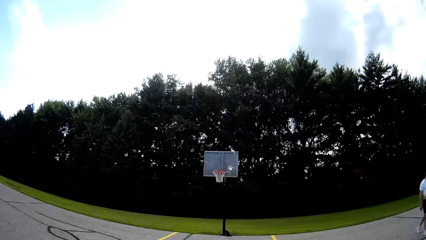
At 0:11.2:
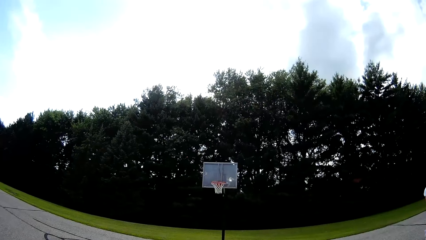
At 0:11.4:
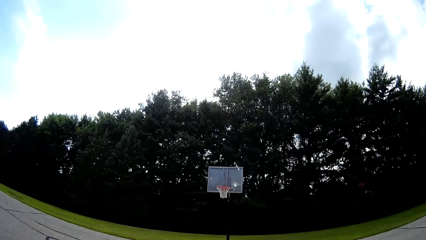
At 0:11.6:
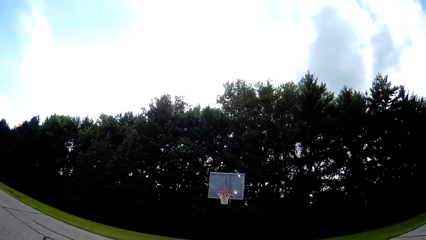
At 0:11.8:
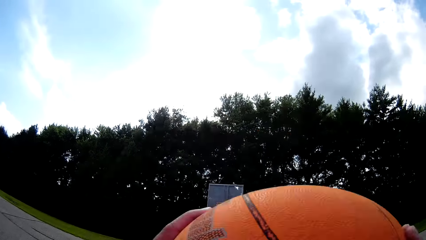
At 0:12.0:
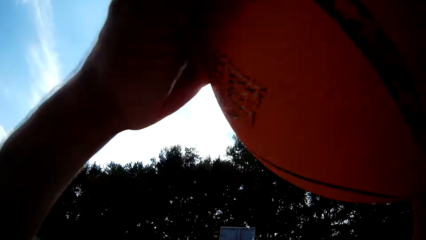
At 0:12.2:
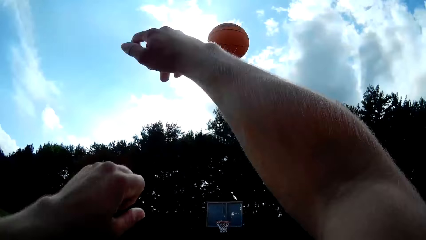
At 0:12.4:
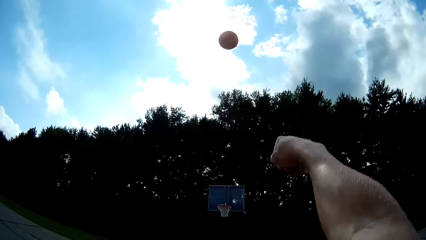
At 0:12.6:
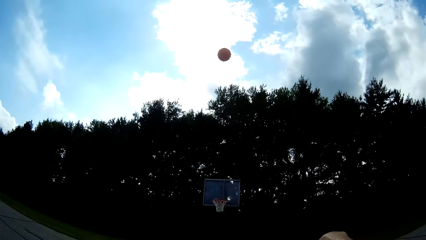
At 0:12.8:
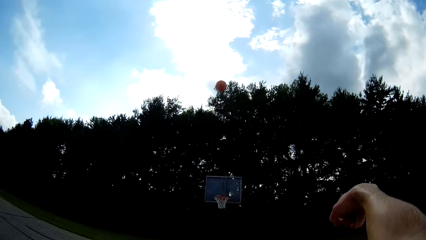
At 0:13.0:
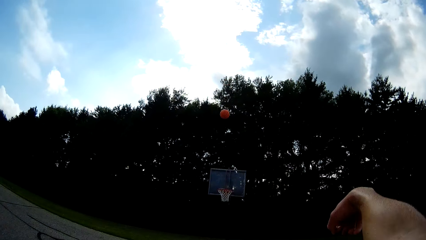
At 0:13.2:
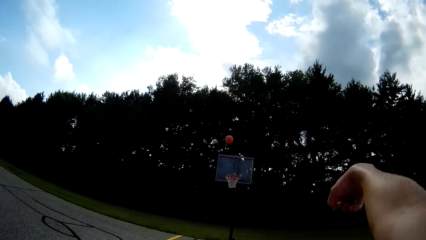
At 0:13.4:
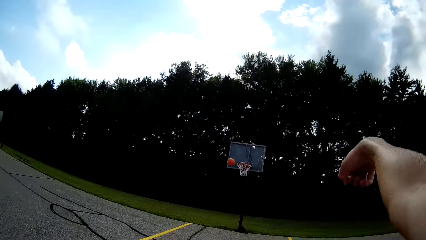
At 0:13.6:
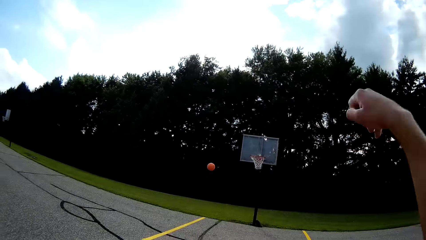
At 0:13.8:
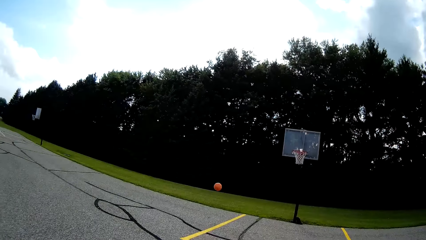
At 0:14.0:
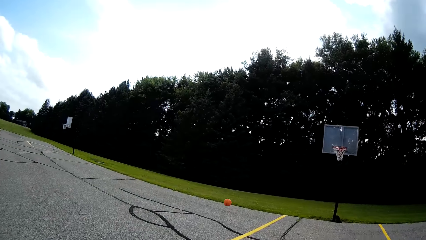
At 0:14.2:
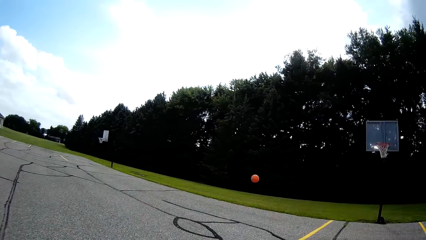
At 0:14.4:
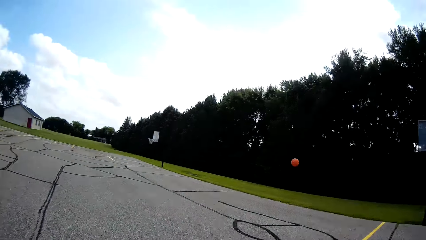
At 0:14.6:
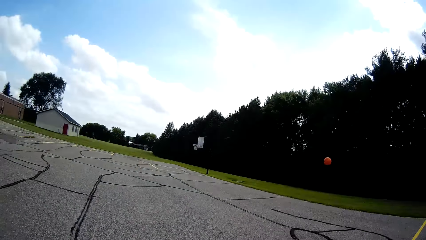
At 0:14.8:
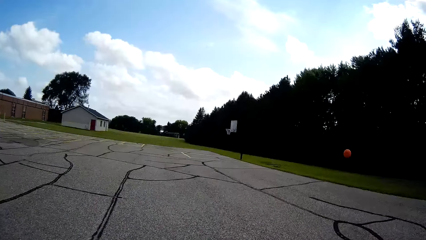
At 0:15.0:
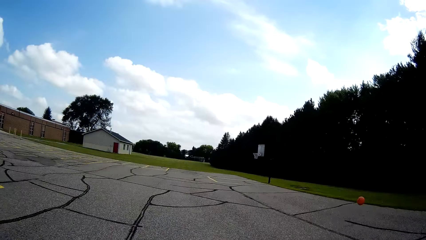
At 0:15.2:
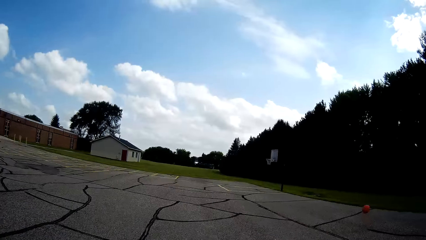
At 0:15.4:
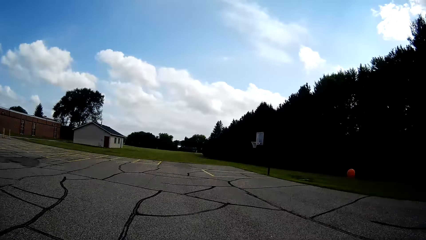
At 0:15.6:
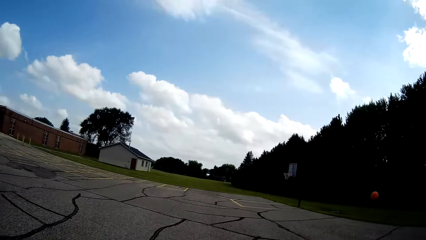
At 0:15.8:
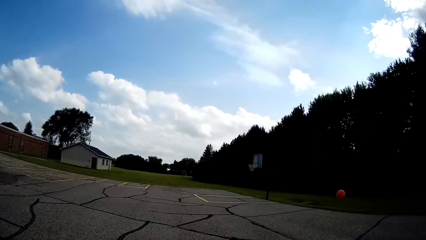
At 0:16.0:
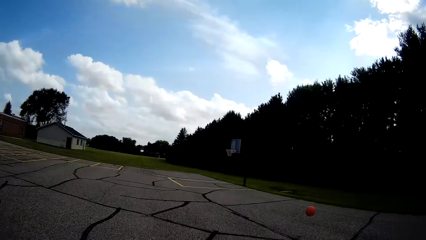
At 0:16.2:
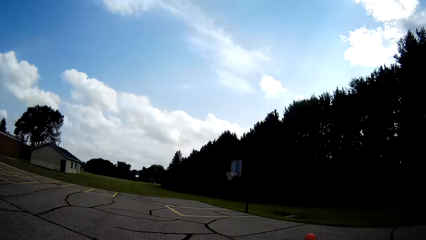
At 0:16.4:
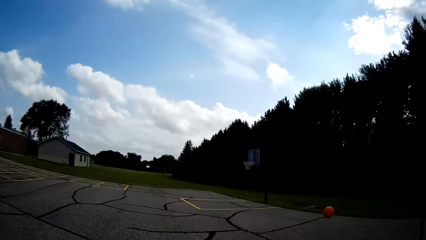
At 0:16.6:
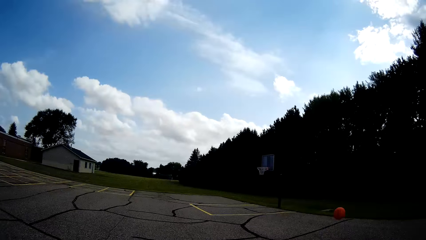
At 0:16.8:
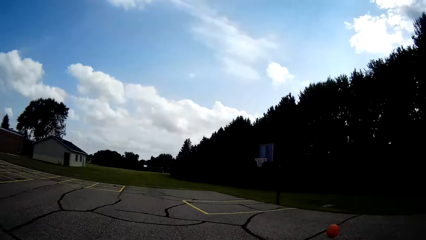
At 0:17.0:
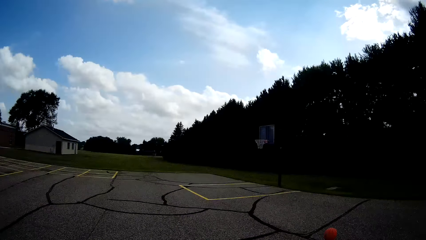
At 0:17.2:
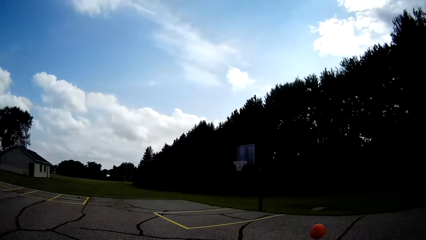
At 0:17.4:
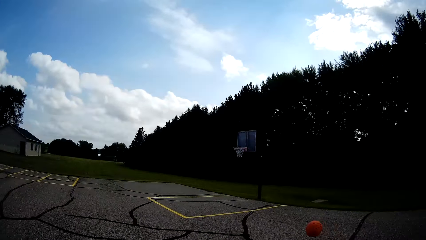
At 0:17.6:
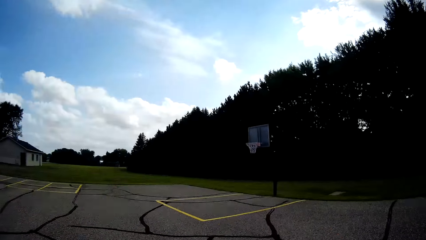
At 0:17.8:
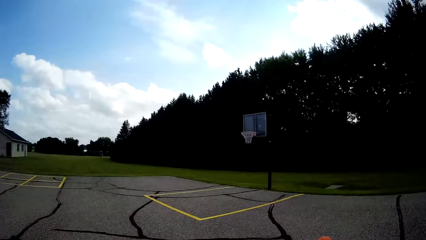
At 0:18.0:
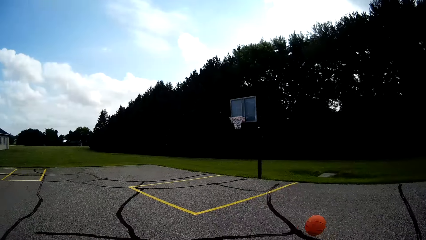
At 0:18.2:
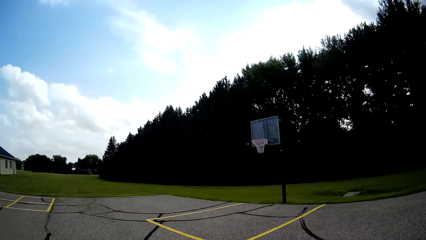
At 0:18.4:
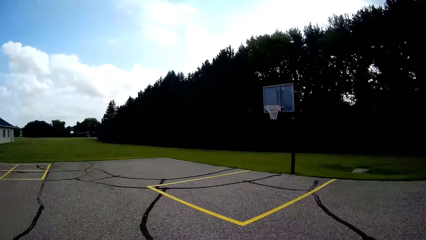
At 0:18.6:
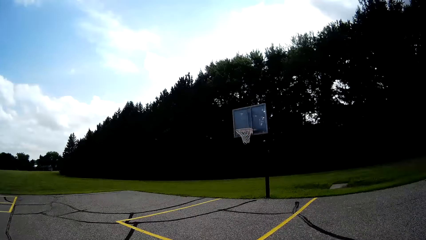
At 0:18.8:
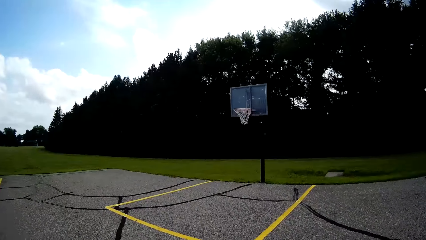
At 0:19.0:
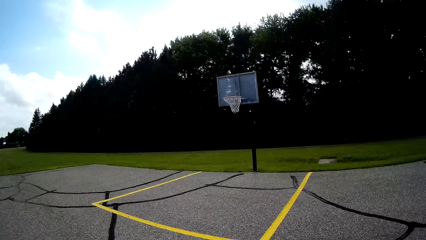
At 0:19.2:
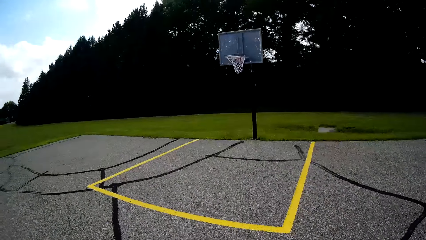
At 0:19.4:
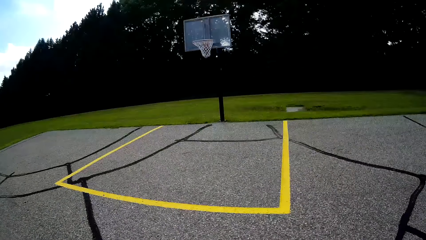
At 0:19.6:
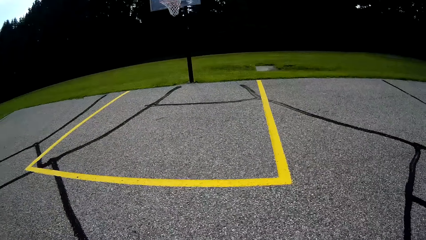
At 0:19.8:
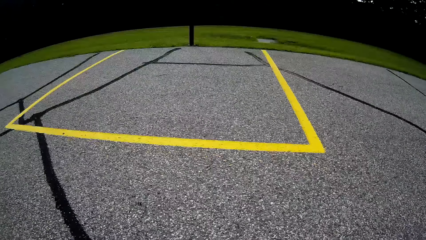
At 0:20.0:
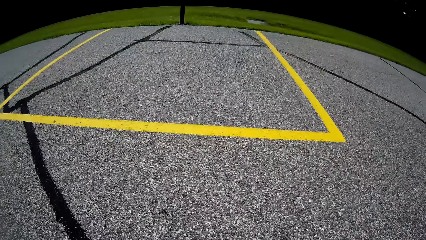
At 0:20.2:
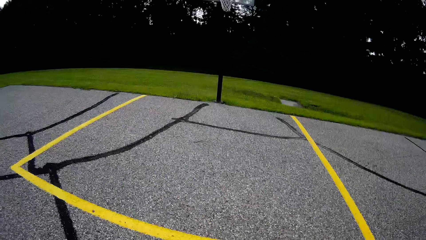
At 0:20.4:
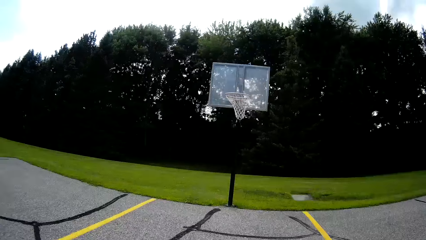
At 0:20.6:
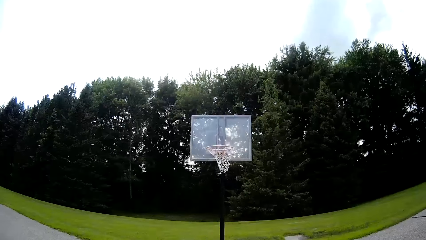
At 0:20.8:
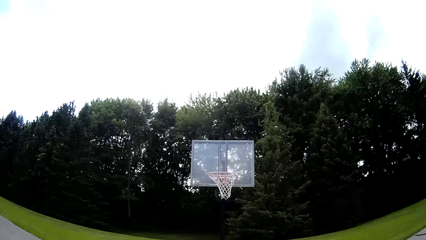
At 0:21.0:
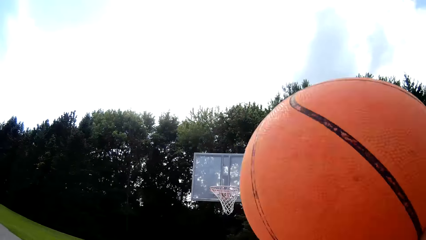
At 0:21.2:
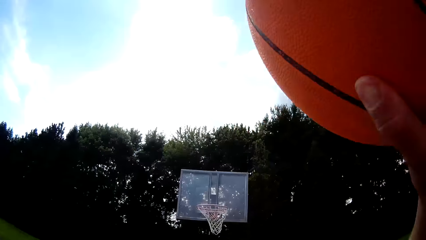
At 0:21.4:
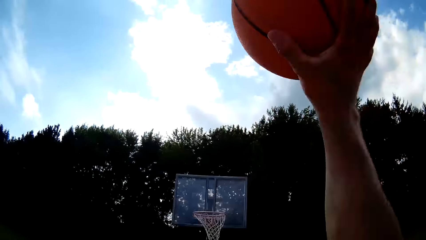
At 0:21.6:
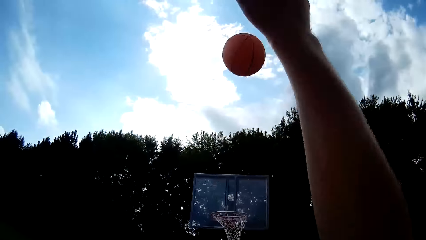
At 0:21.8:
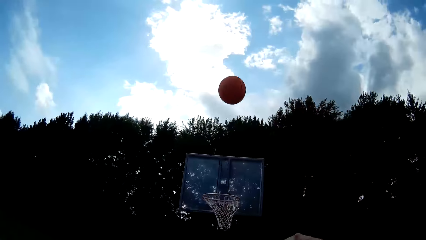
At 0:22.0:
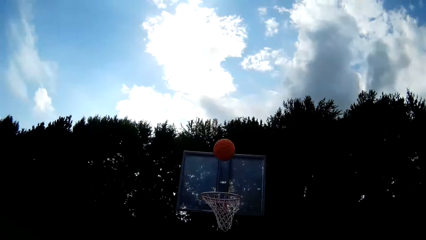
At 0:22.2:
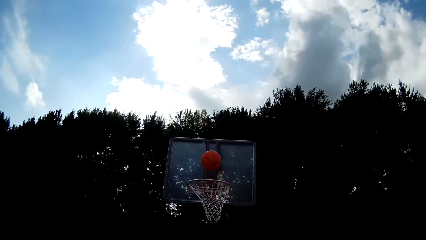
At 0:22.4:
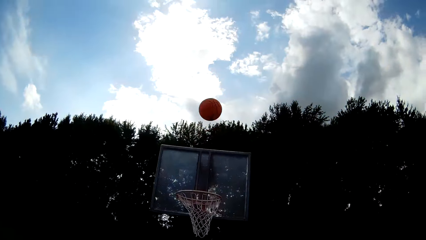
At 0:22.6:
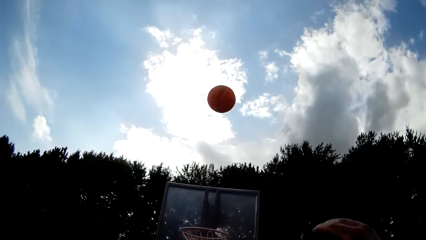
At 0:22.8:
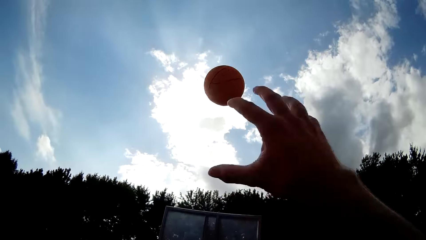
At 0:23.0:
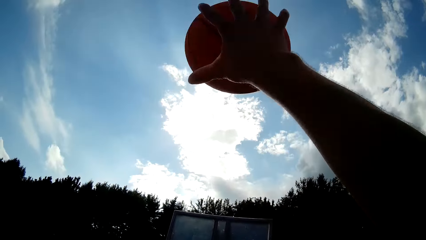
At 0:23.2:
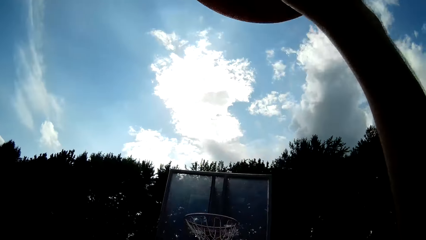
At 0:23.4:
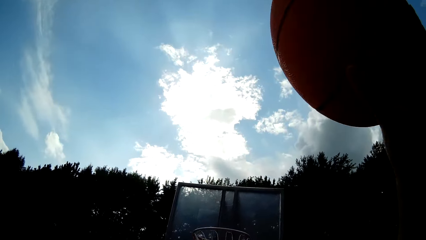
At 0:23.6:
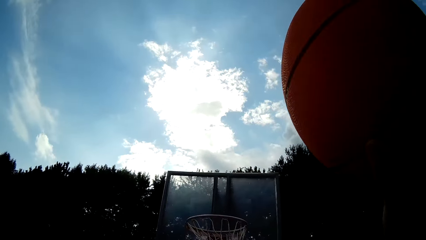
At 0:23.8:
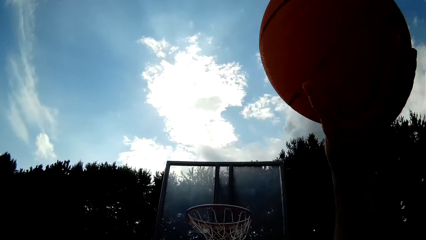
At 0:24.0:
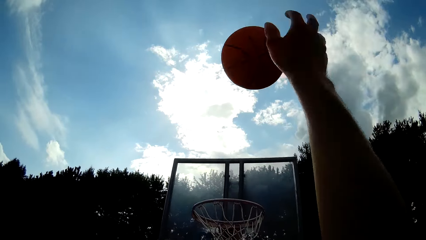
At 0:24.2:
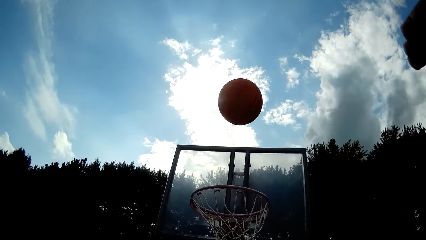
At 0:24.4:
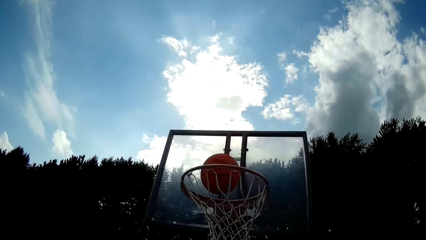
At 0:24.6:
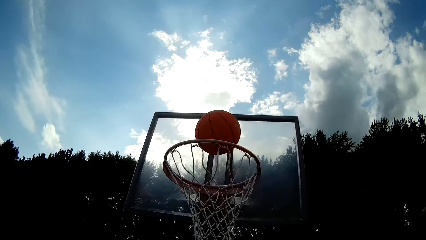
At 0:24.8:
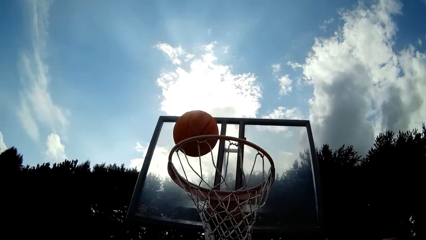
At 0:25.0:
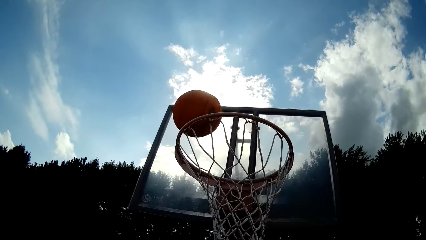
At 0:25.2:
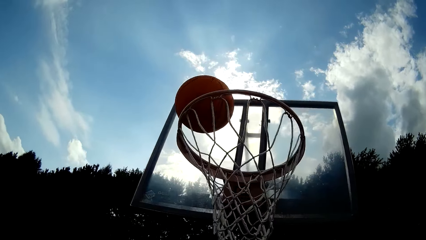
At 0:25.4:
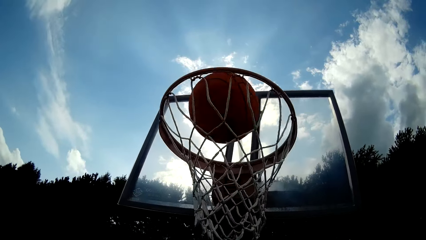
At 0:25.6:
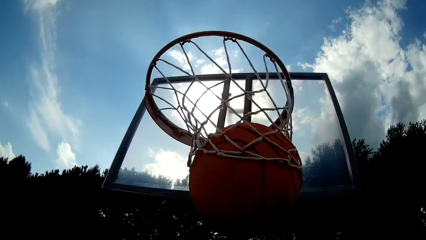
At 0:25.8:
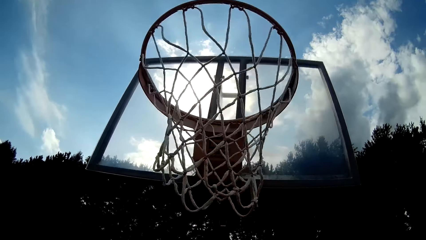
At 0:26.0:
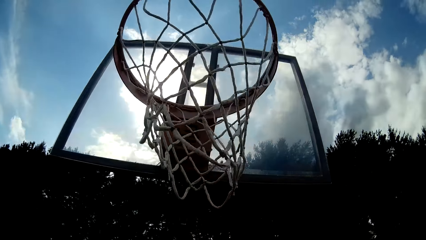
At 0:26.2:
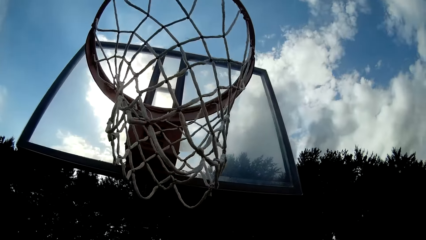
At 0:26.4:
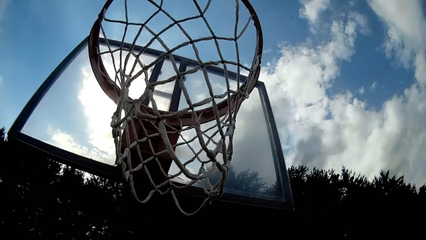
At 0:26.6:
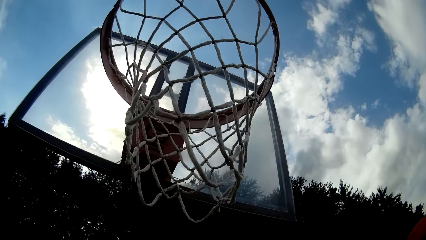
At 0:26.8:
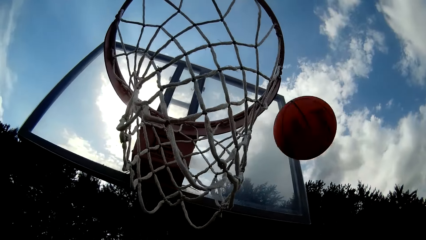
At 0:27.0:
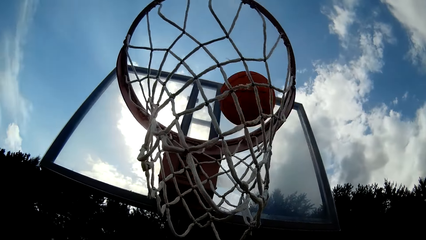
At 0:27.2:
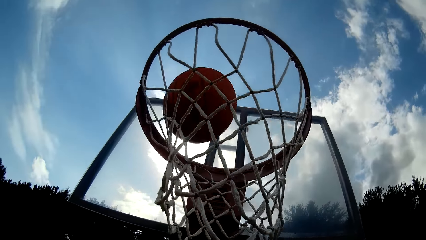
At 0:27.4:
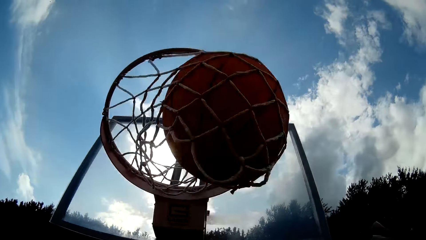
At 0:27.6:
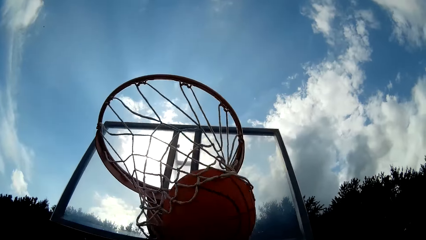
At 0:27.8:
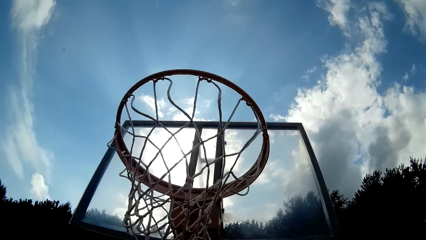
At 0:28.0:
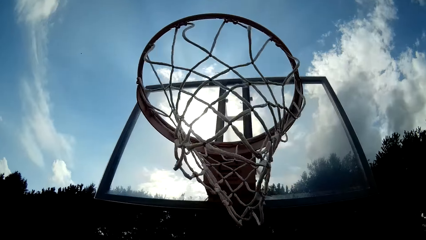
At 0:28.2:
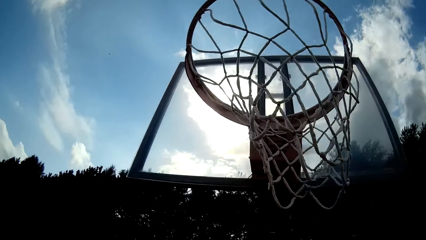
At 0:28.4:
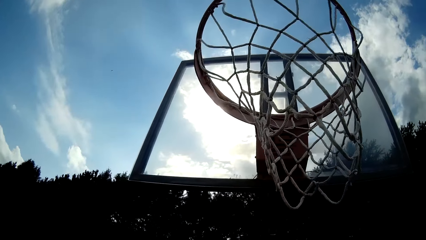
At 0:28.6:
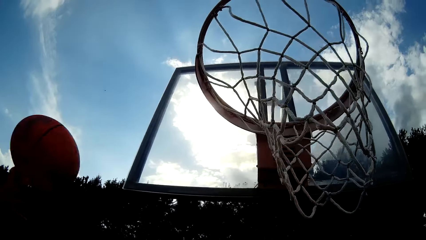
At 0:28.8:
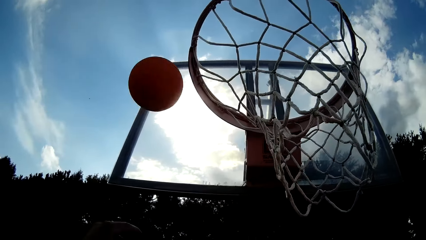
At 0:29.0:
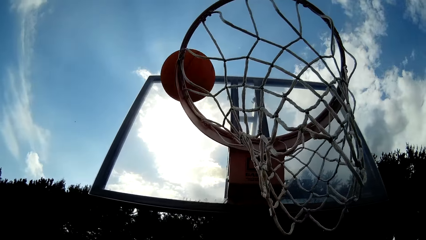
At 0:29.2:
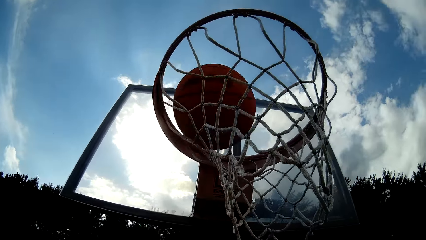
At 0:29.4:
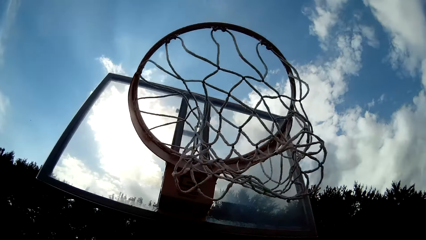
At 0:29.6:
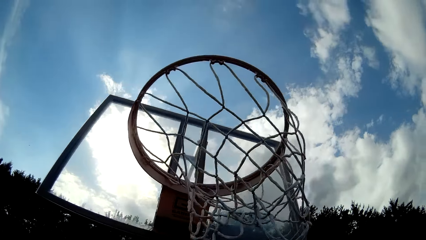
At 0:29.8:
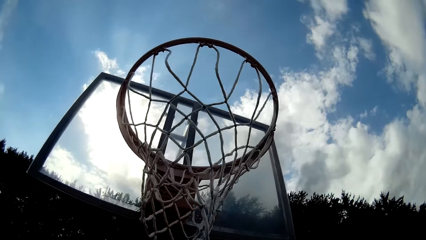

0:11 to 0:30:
The camera wearer throws the basketball toward the rim with his hands. He runs after the ball. He picks up the basketball from the floor with his hands. He throws the basketball toward the rim with his right hand. He catches the basketball with his right hand. He throws the basketball toward the rim with his right hand. He catches the basketball with his hands. He throws the basketball toward the rim with his right hand. He catches the basketball with his hands. He throws the basketball toward the rim with his left hand. He catches the basketball with his hands.
